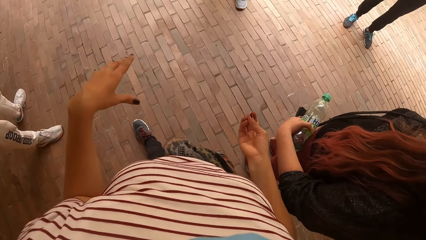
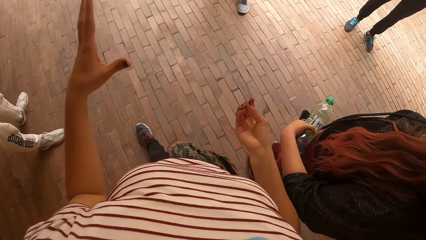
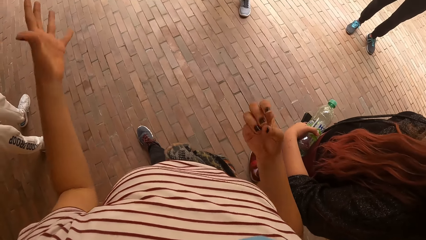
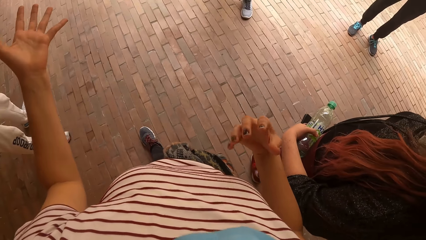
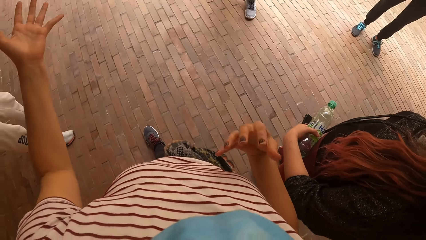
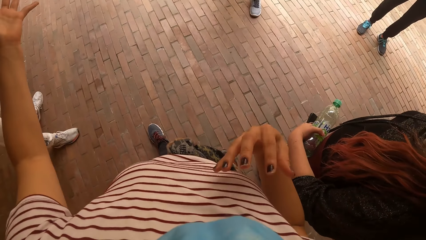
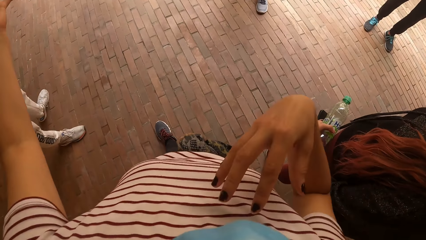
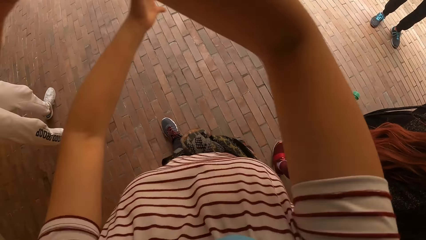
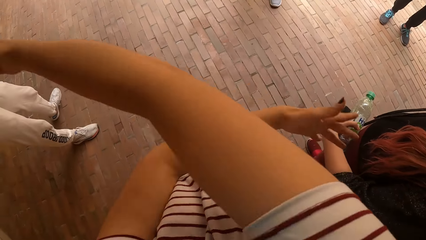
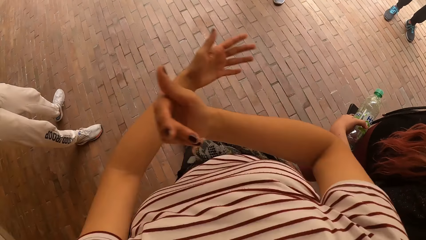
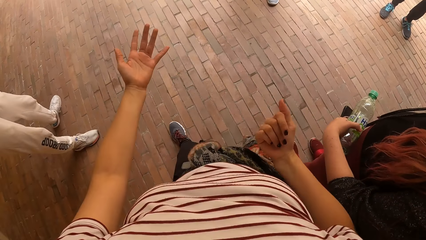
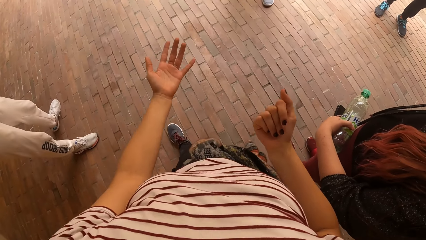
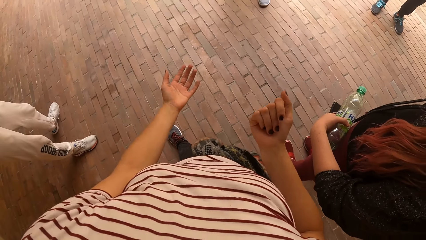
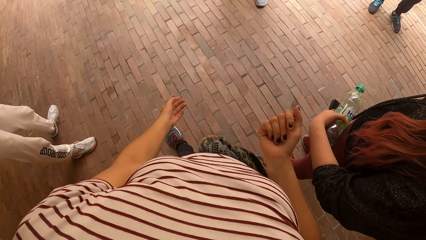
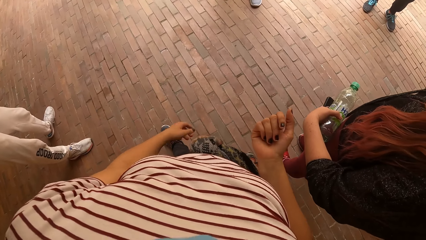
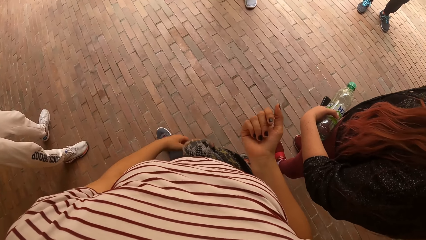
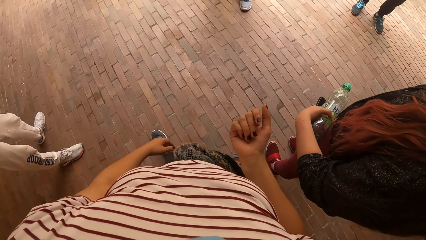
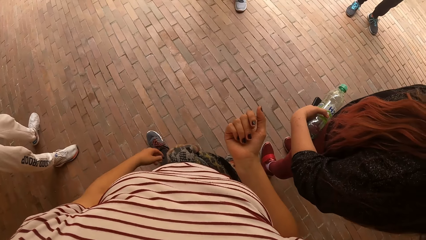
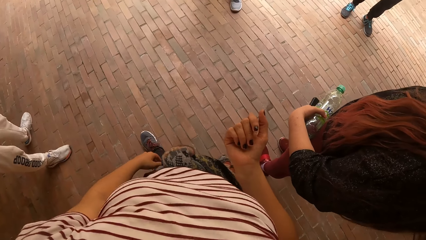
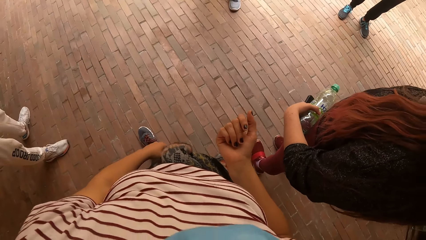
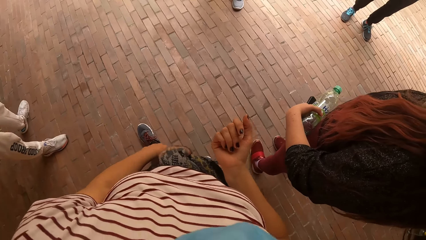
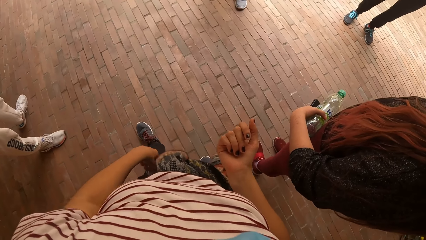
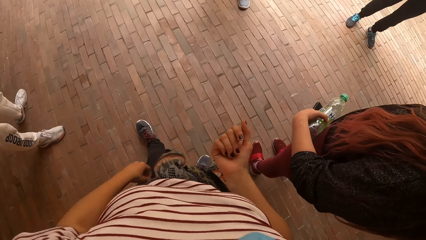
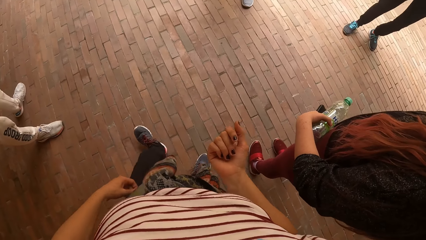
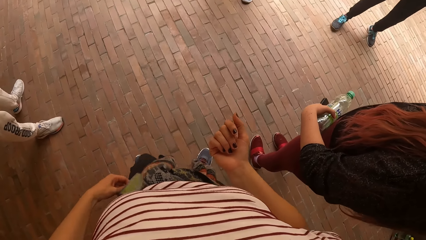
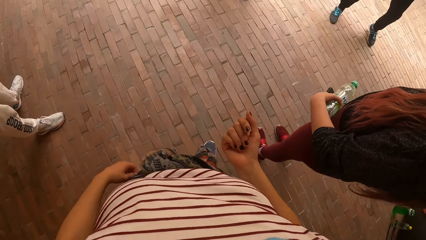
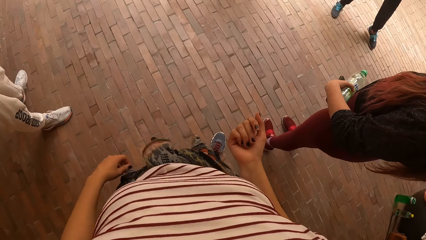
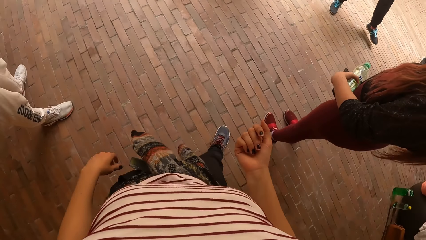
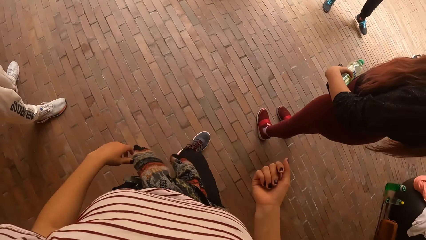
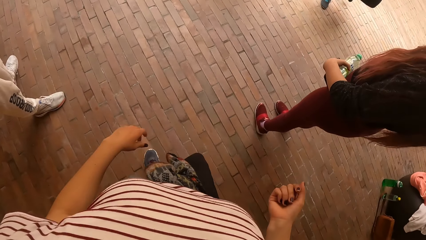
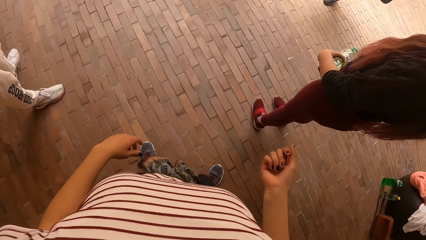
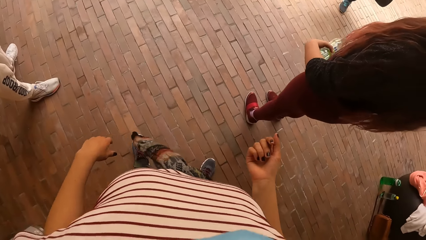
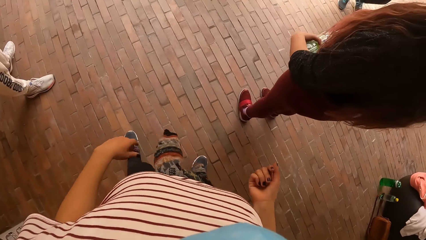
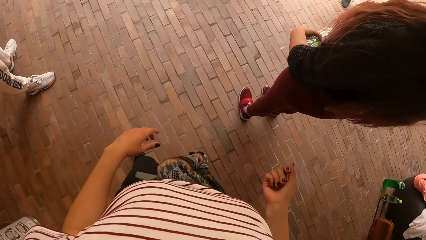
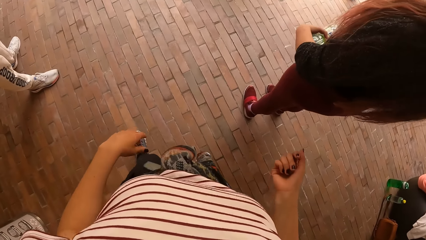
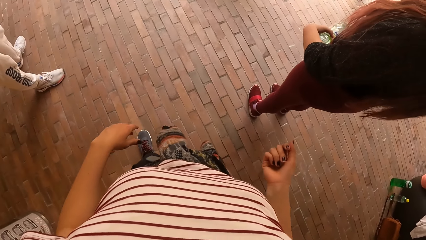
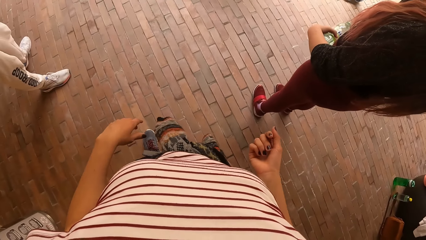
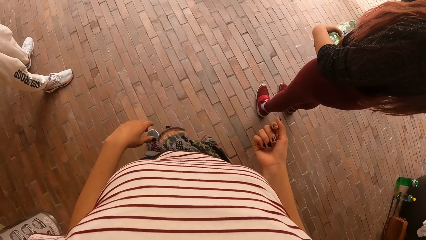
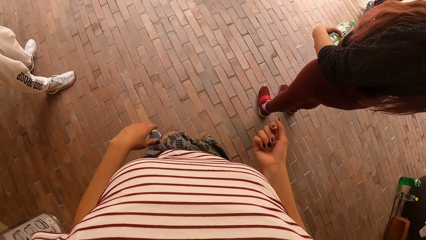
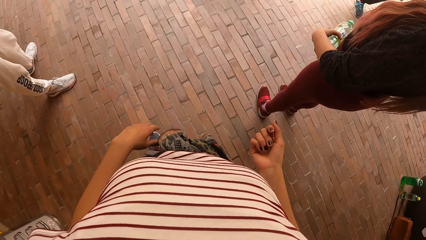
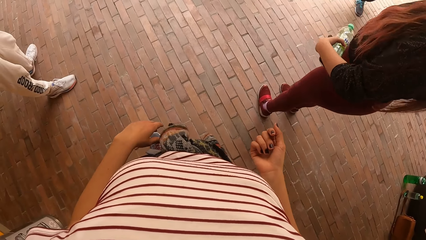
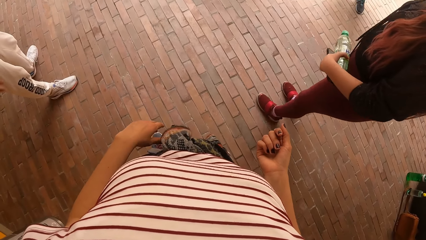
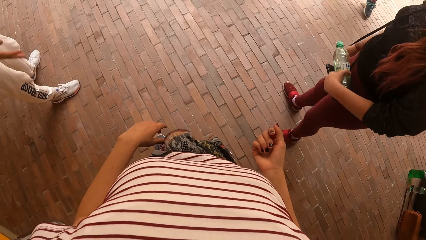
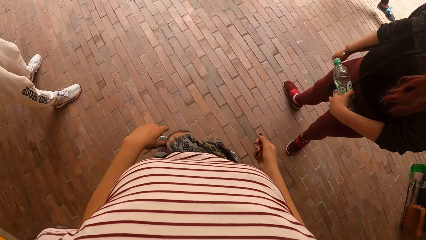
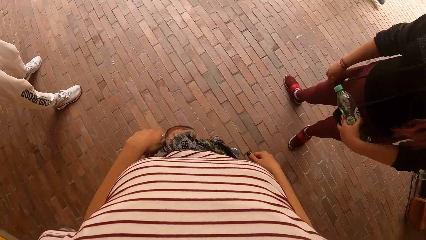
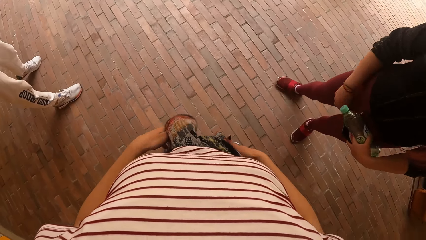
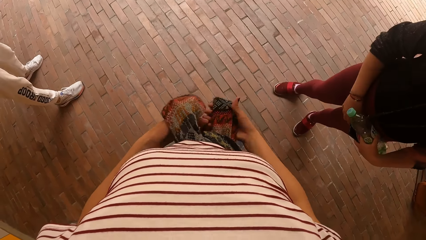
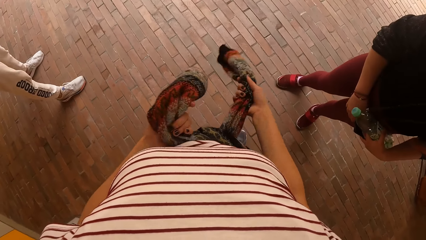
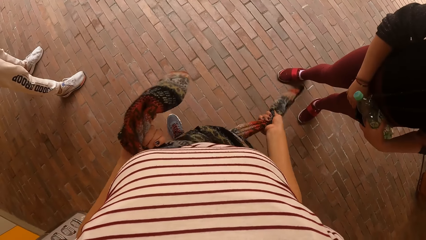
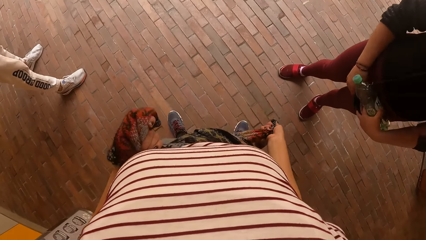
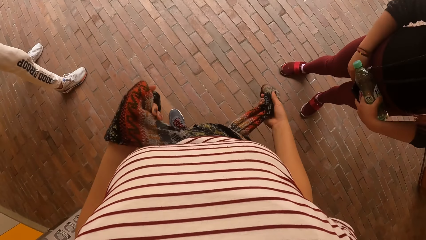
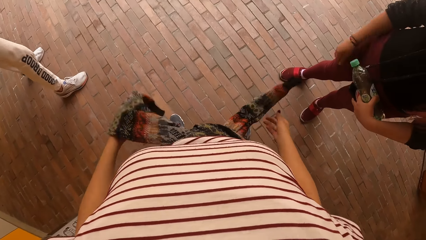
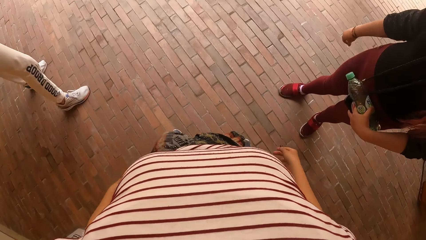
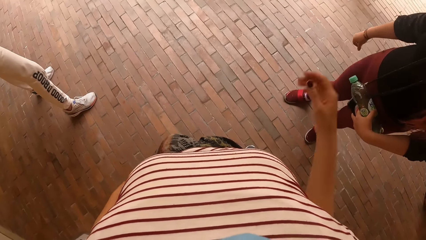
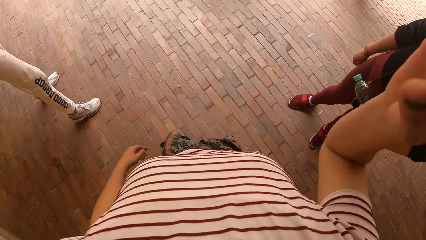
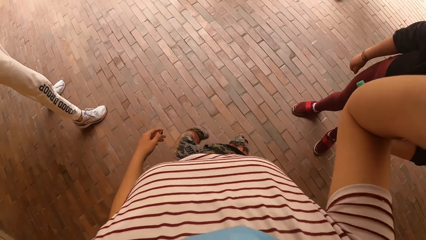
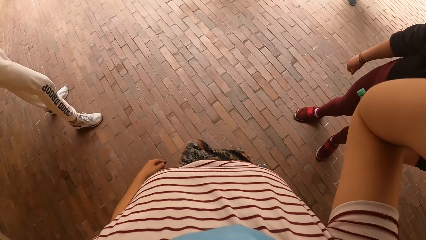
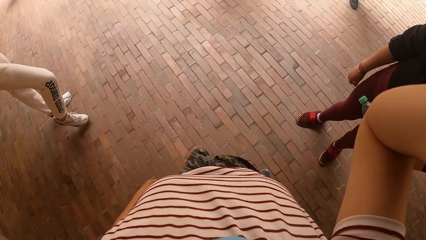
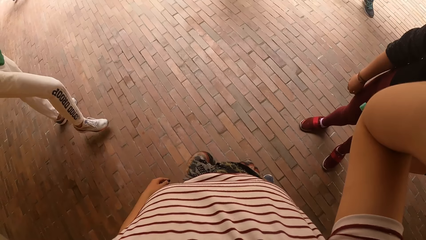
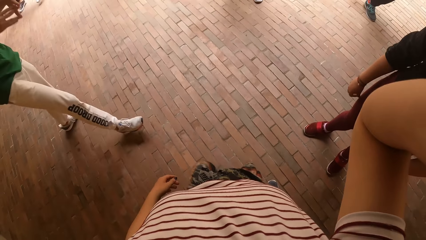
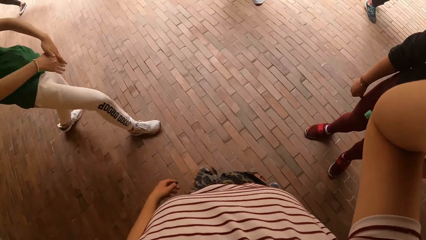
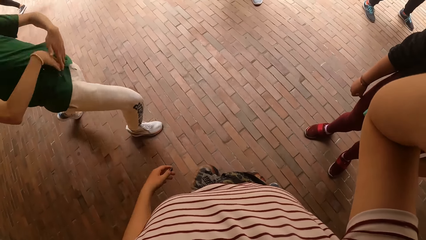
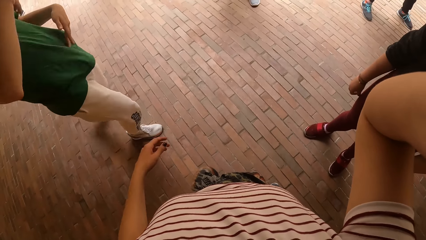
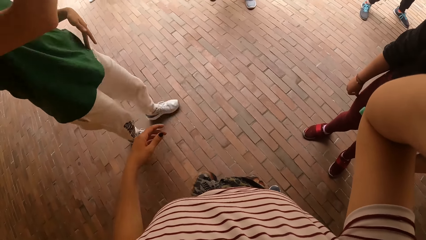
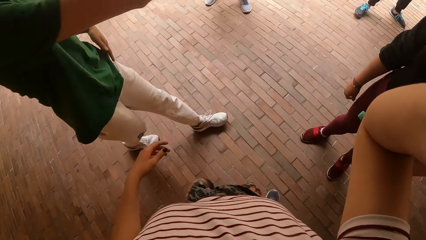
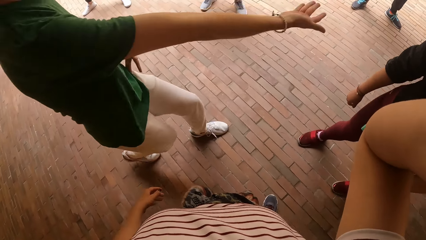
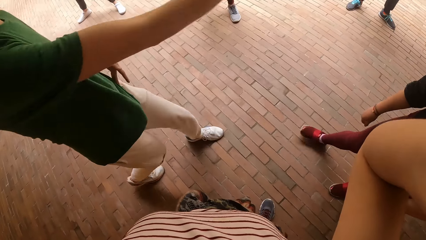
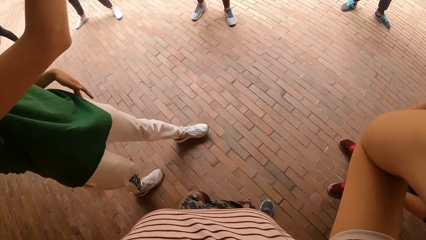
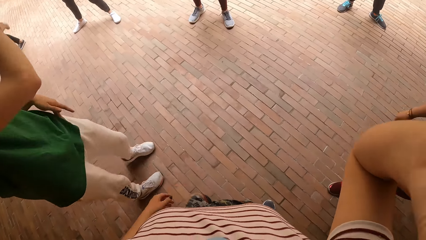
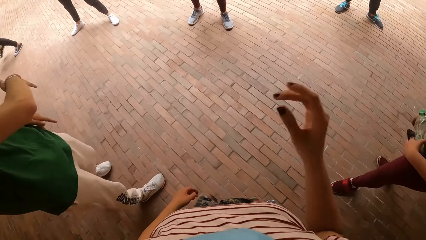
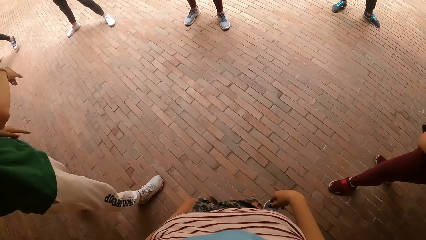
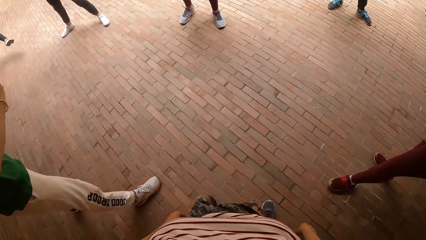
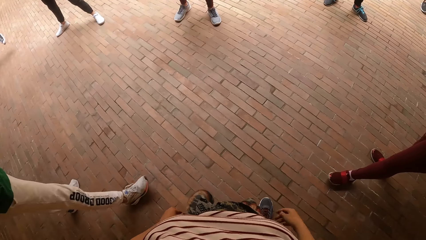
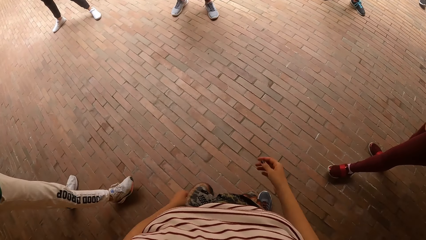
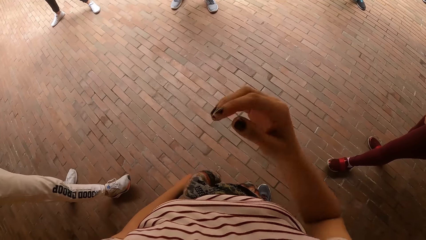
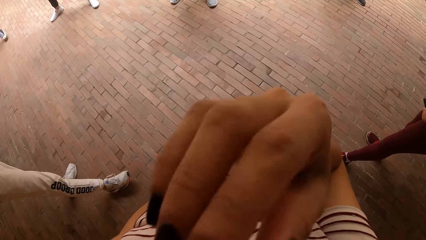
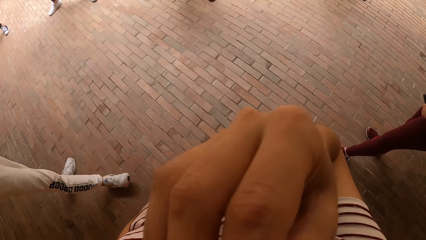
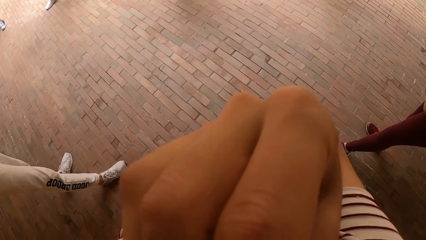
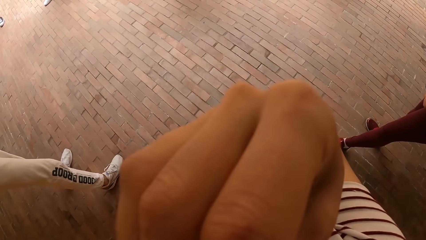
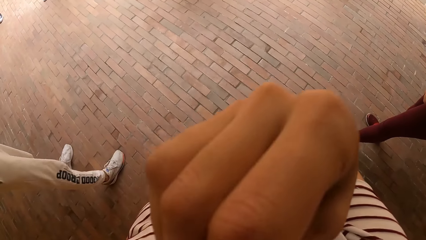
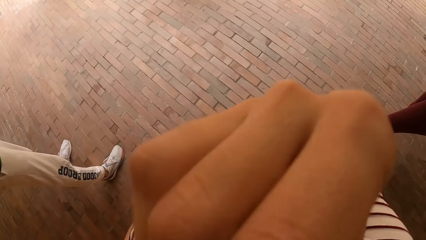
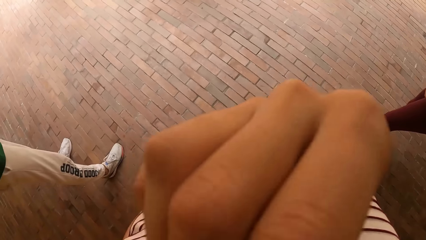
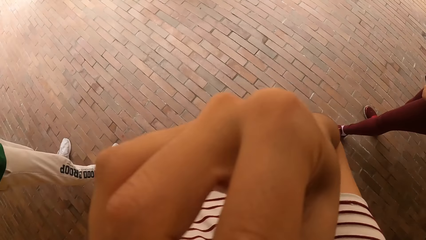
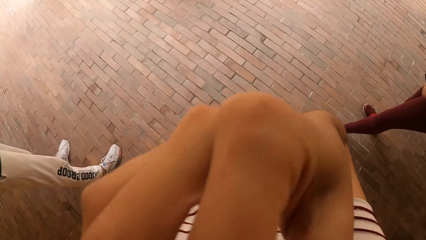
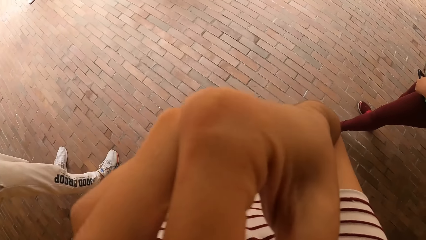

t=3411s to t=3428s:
The camera wearer sways the hands. She moves back. She moves back again. She holds a fabric or sweater with both hands. She tightens the sweater and drops the sweater. She lifts a hand. She adjusts the camera on her head with her right hand. A man instructs the camera wearer and a group of people. The man moves around. The camera wearer lowers the hand. She touches the mask on her face with her right hand.
